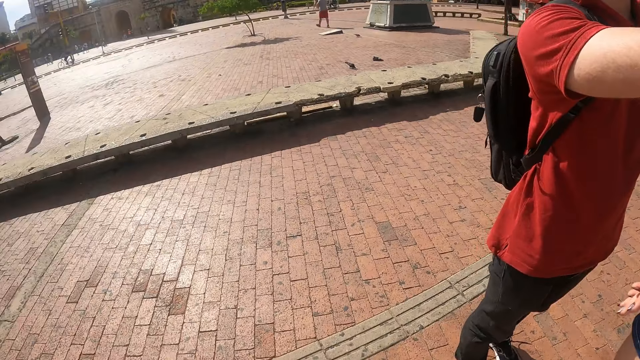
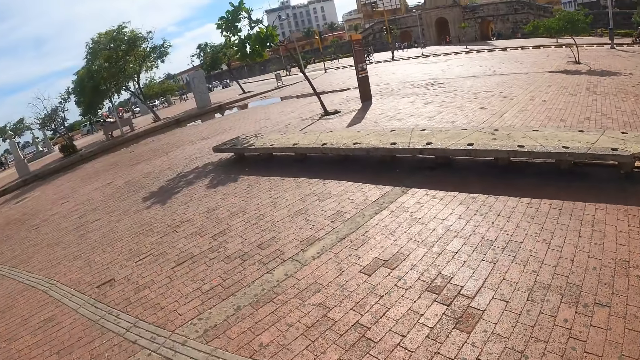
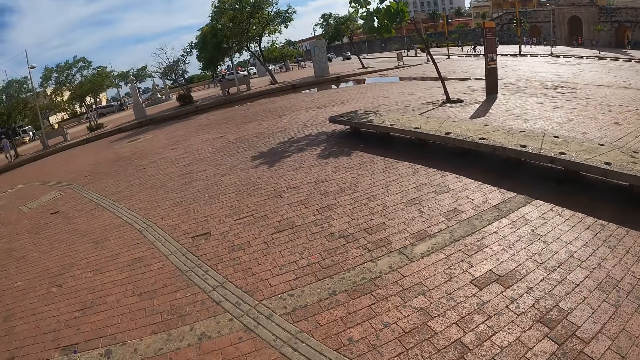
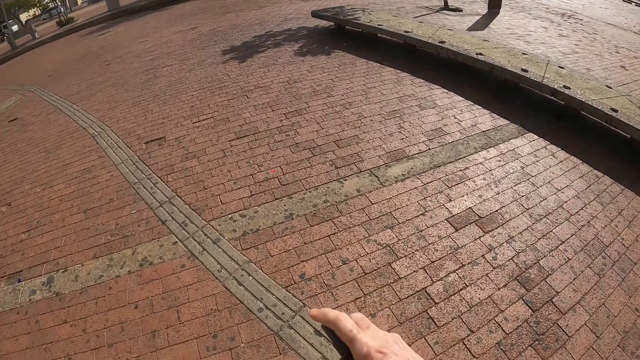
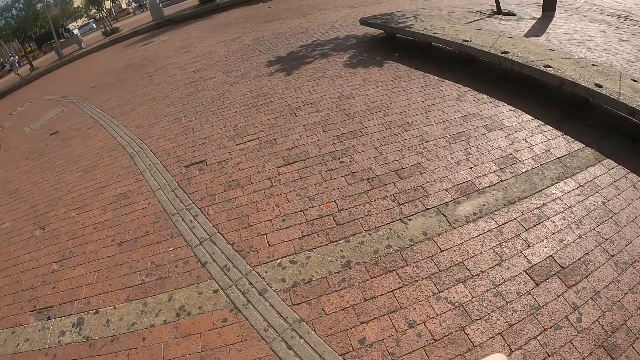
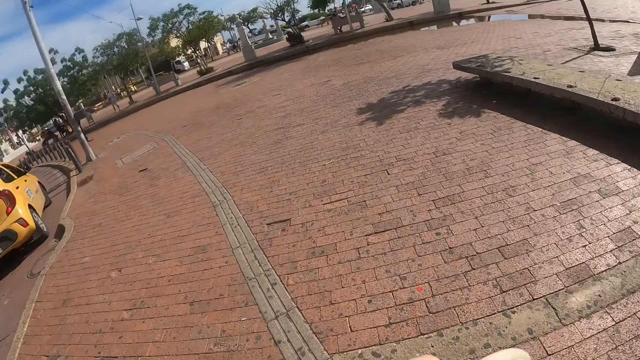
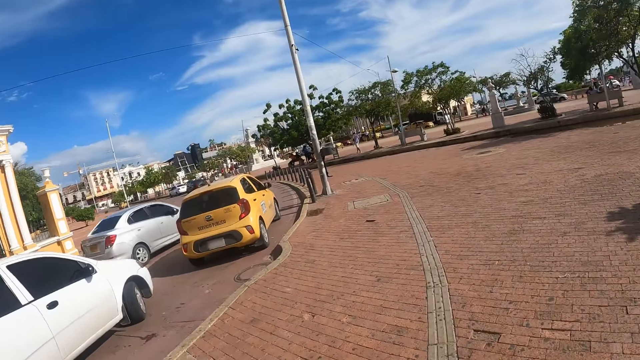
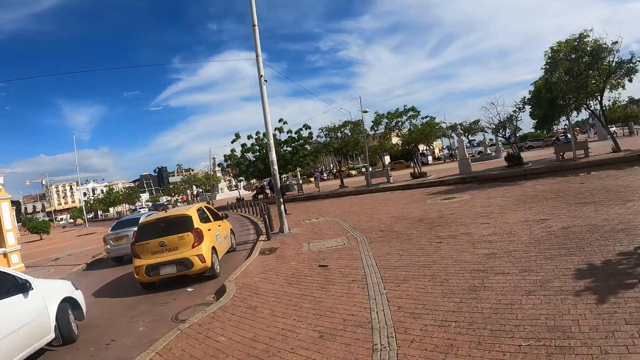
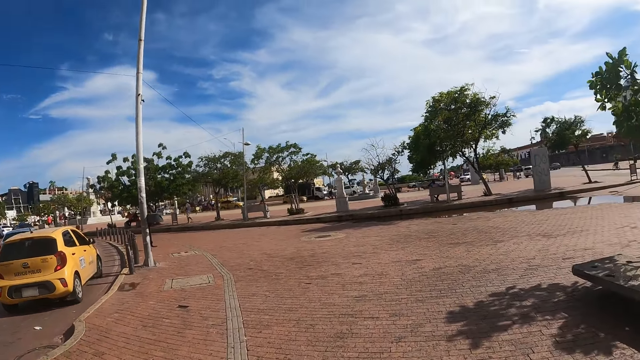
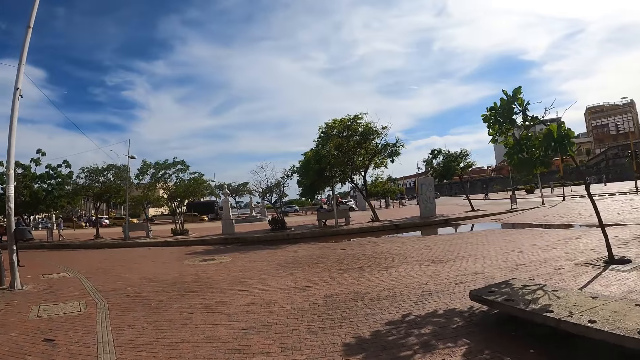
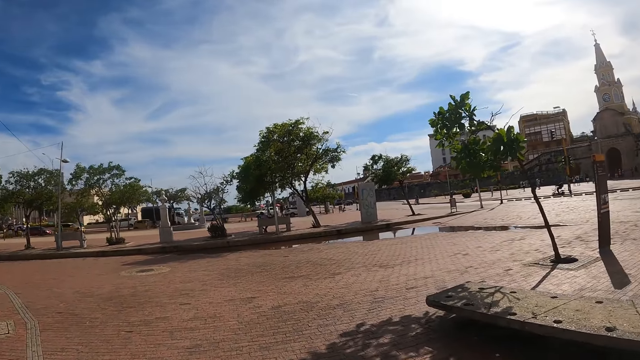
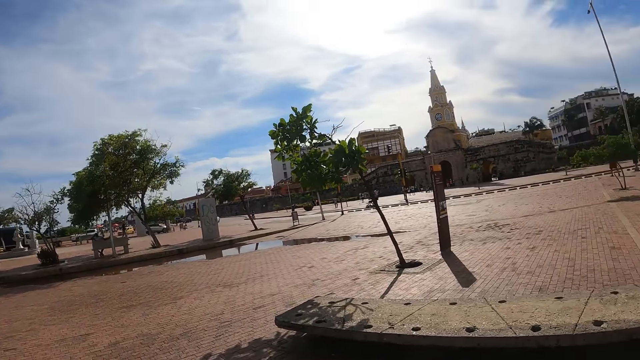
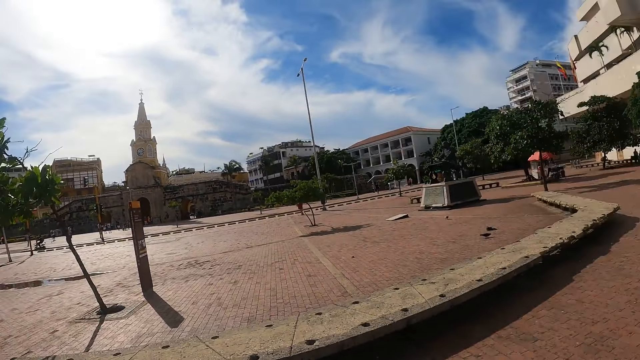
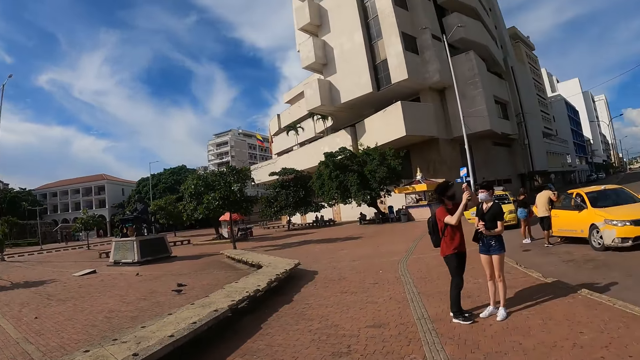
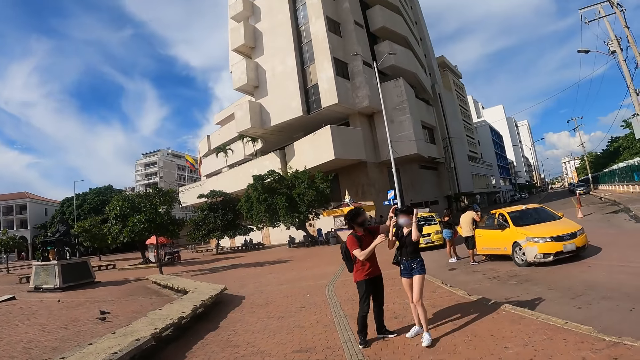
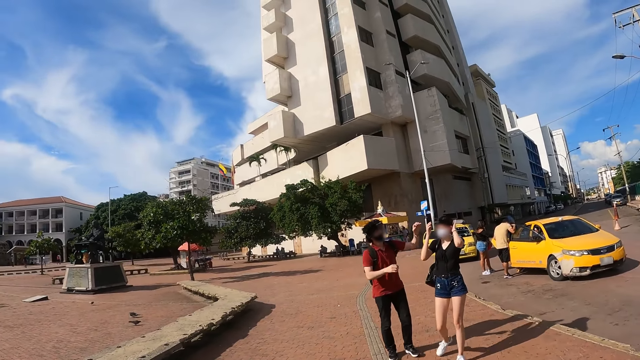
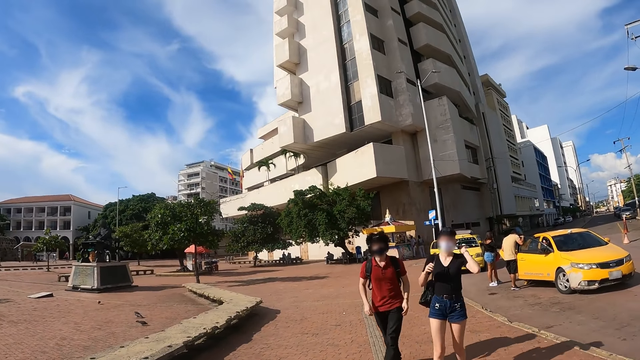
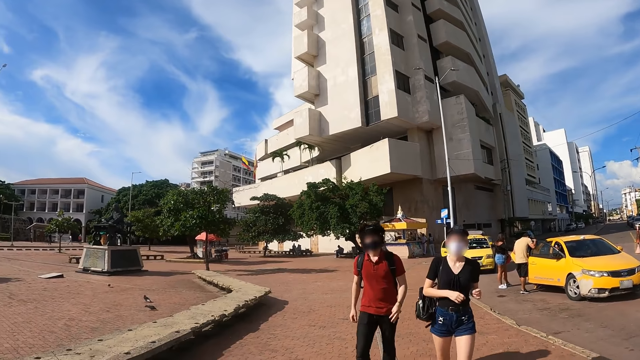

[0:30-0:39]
The camera wearer holds a bottle. They walk on the pathway and look around.

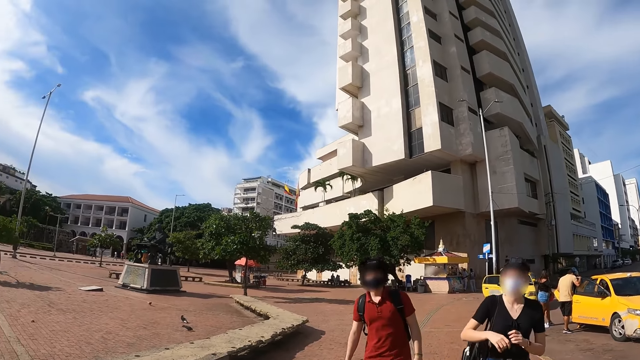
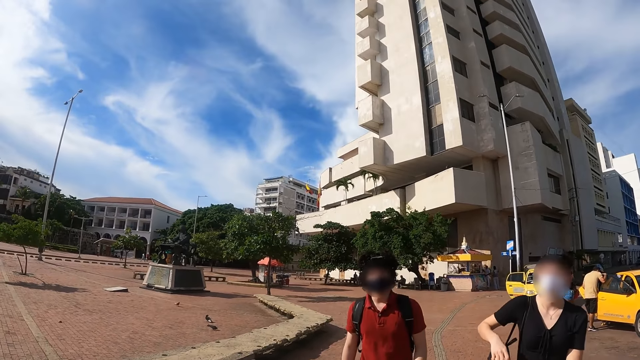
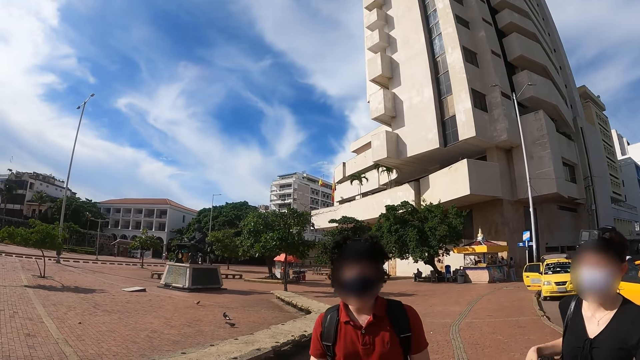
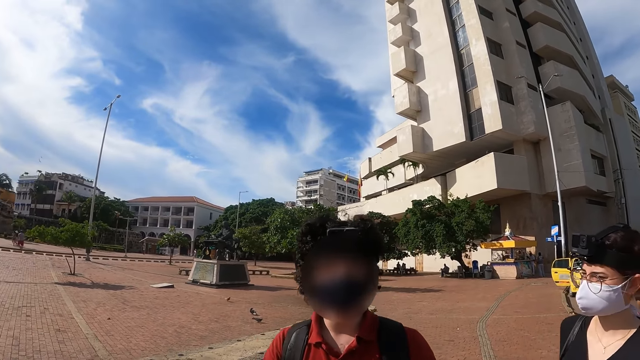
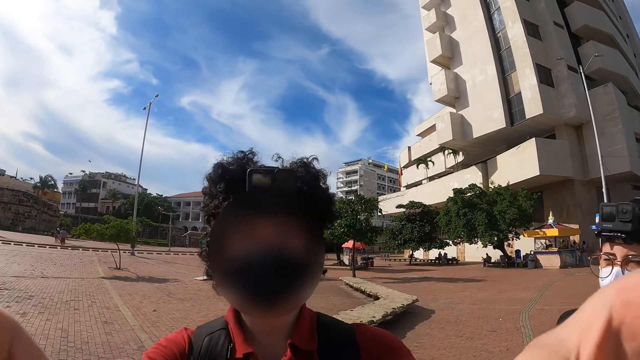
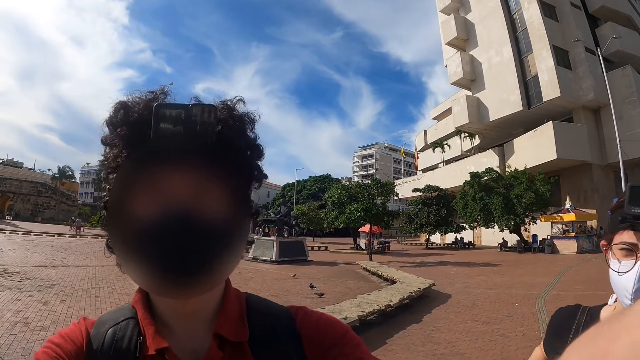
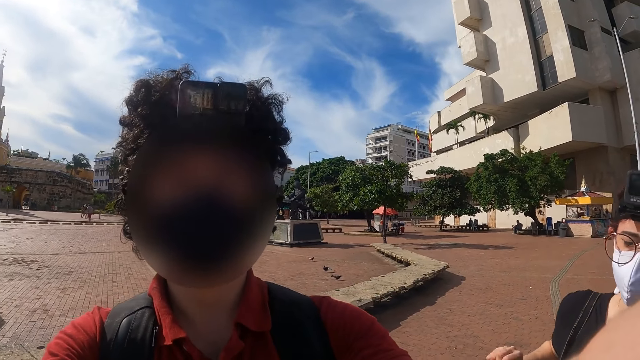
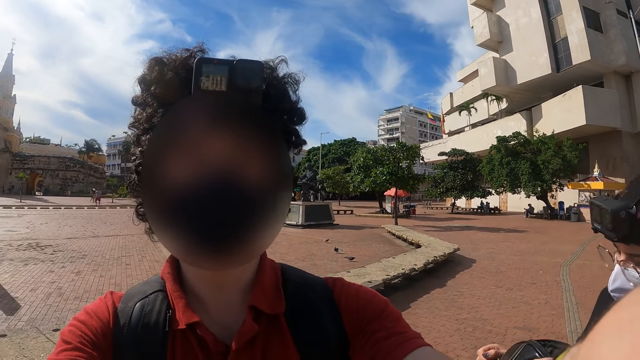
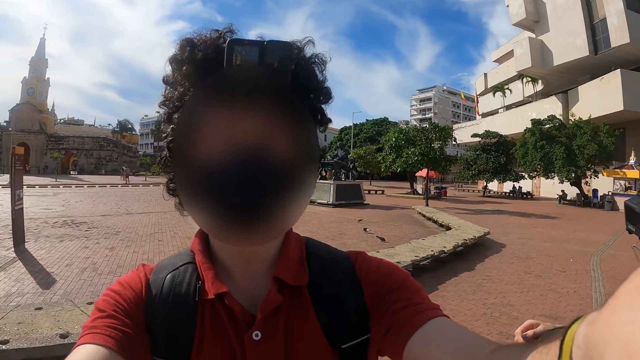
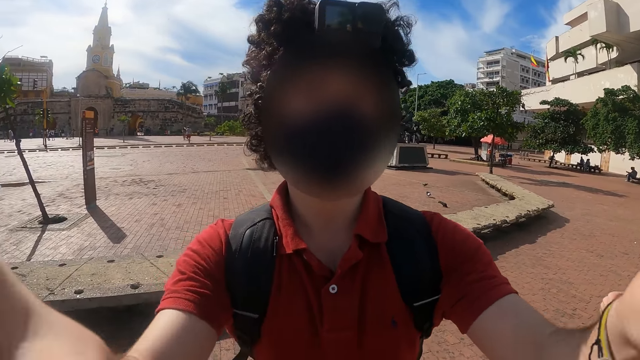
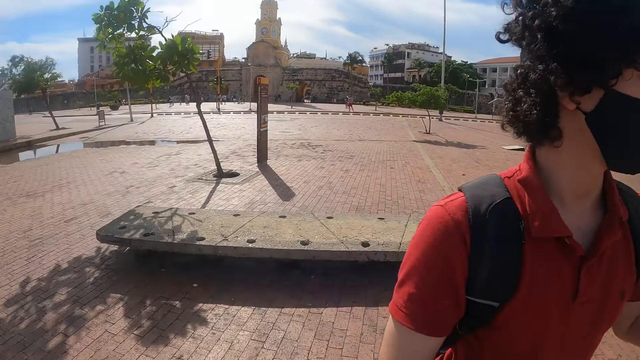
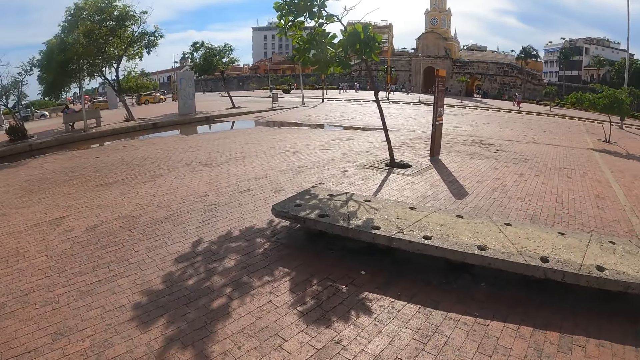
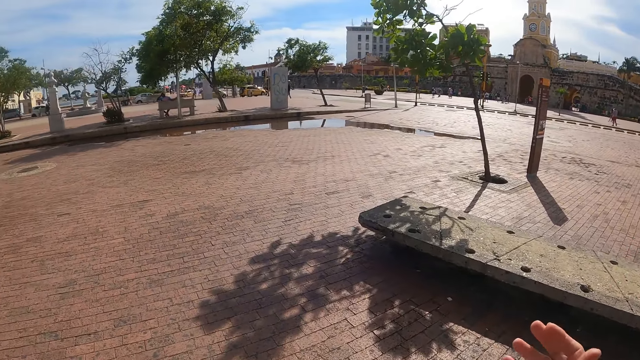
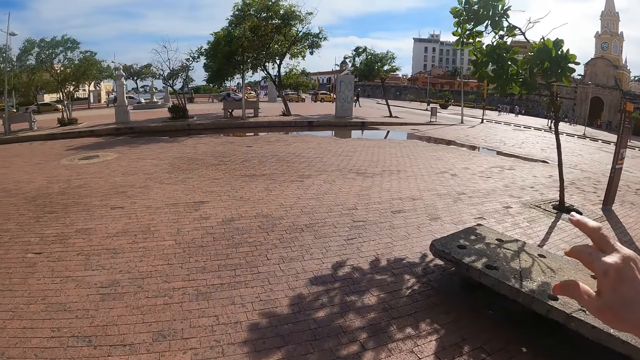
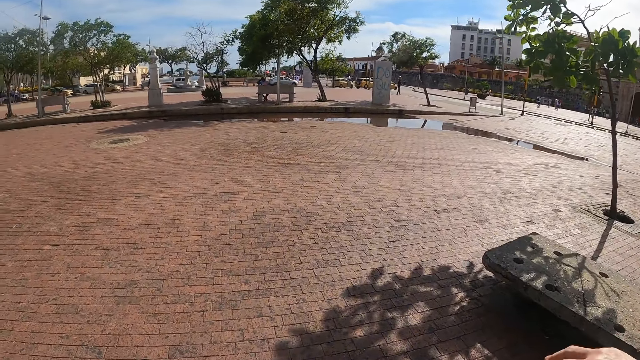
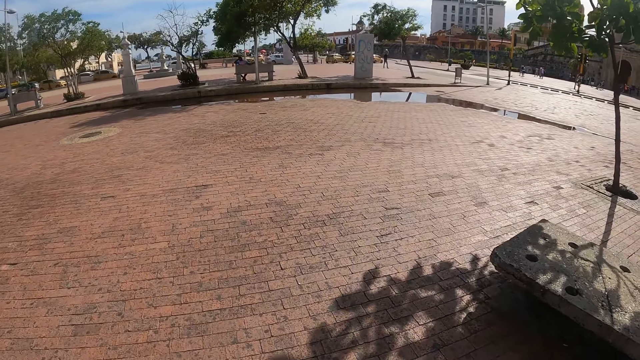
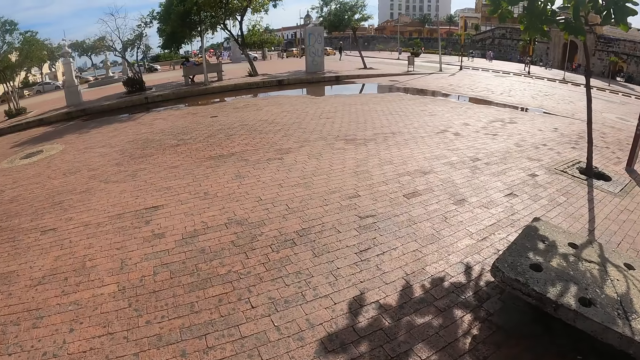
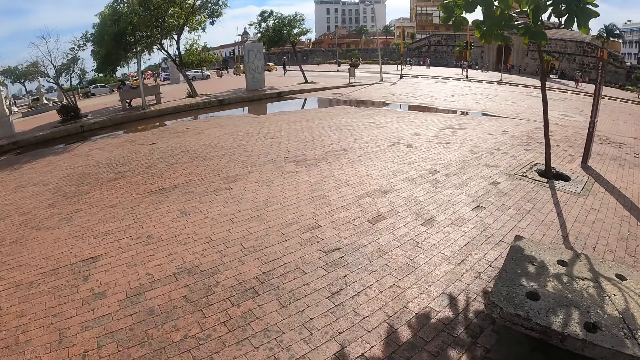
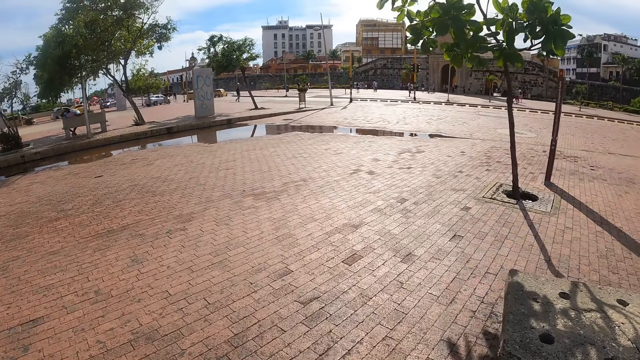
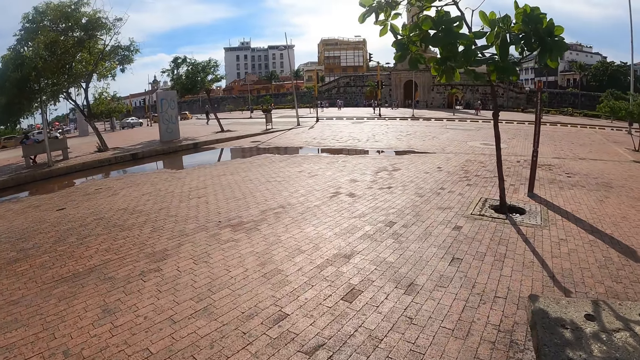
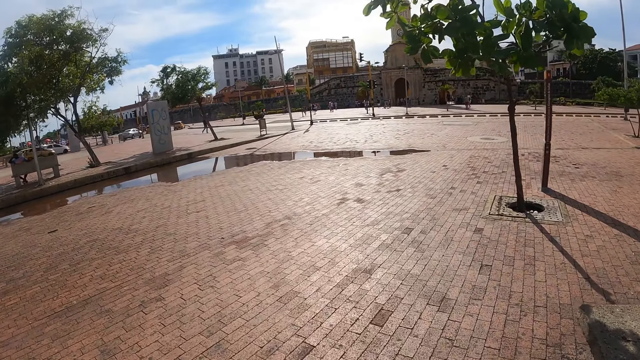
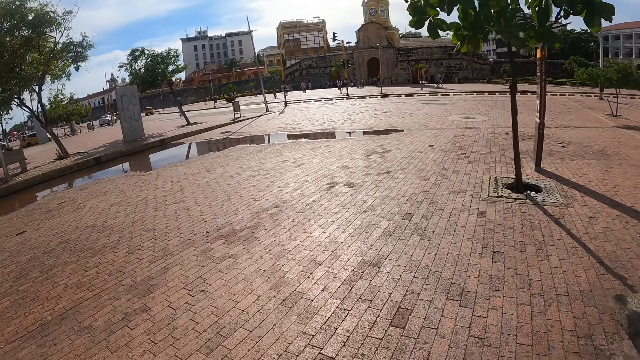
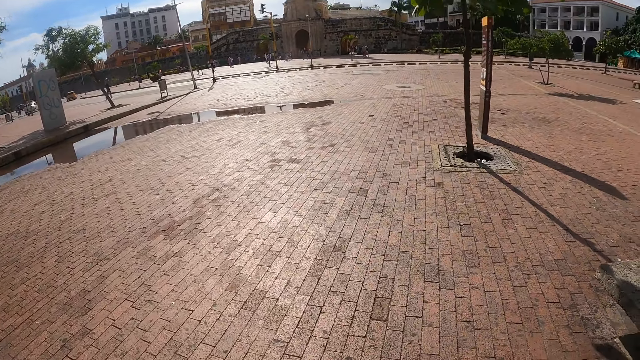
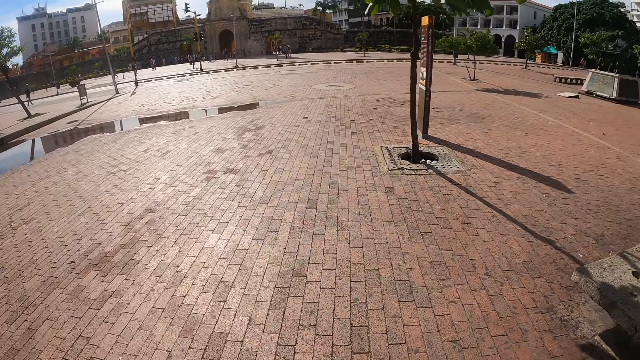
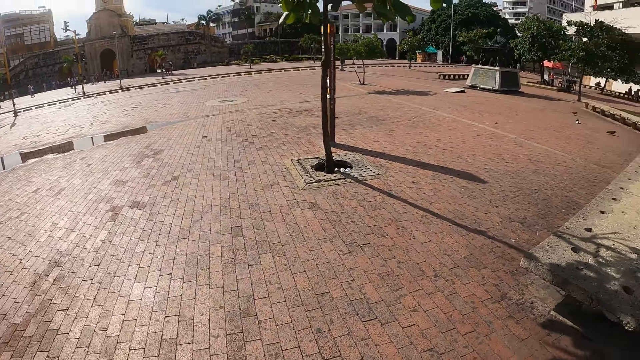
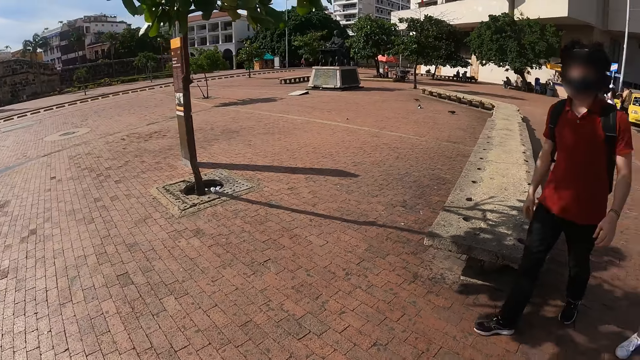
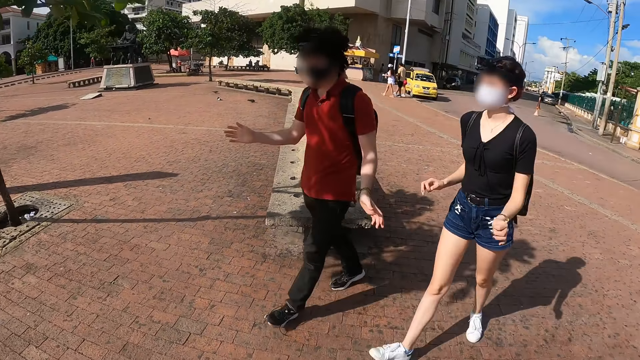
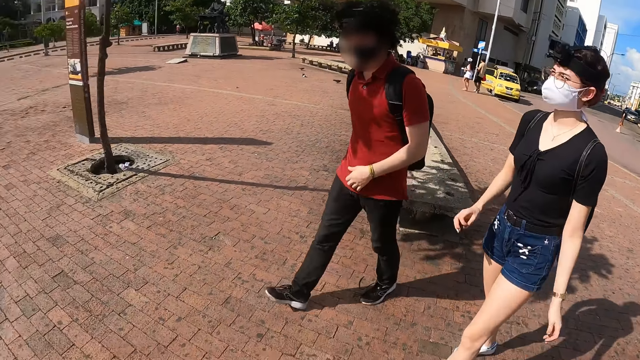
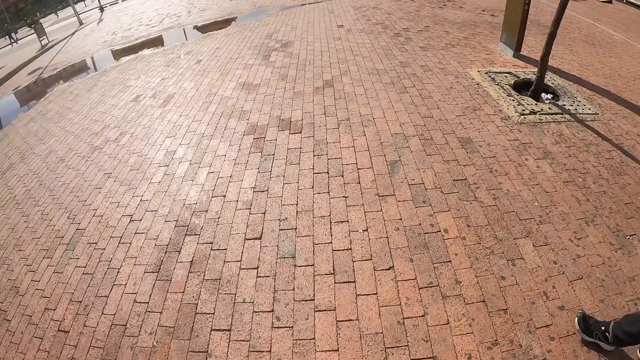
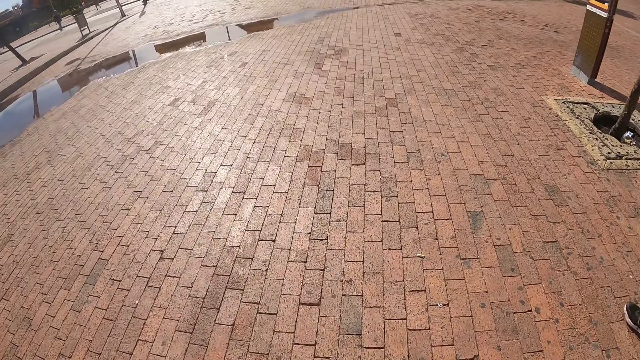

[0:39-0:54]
A man fixes the camera of the camera wearer. The camera wearer moves the hand. They walk around. They walk on the pathway with the man and a woman. They look around. The man and another person walk around.
